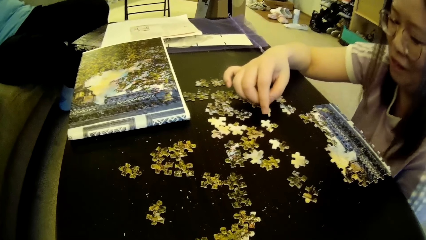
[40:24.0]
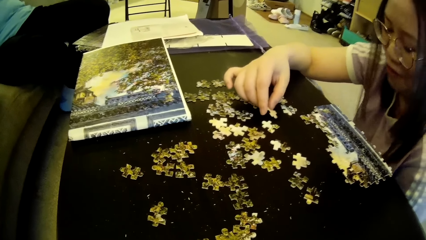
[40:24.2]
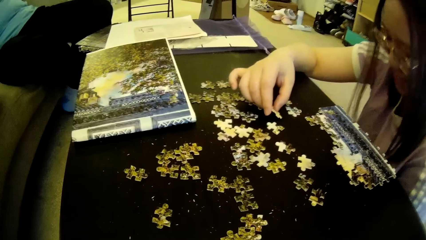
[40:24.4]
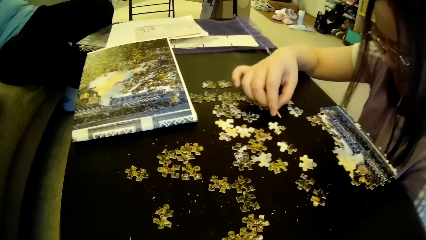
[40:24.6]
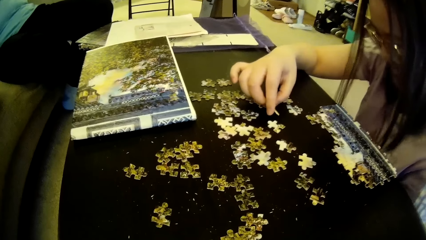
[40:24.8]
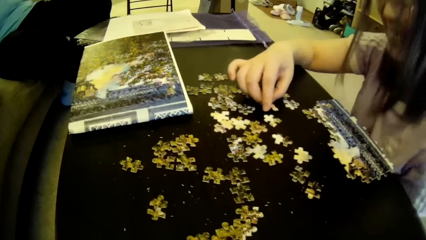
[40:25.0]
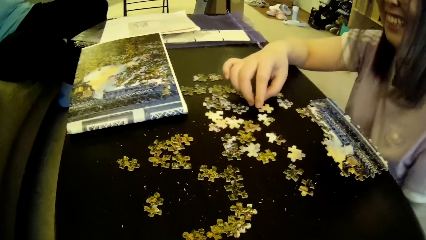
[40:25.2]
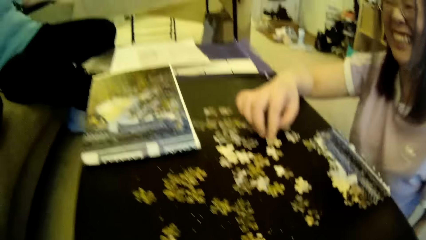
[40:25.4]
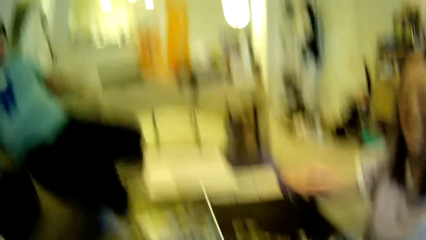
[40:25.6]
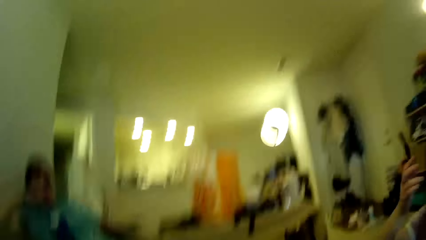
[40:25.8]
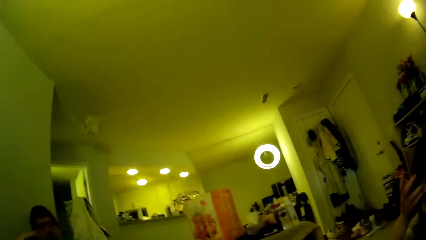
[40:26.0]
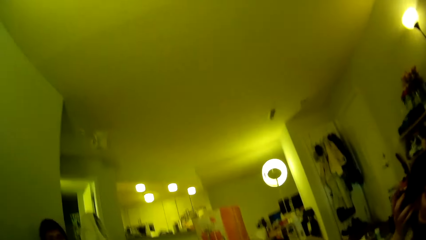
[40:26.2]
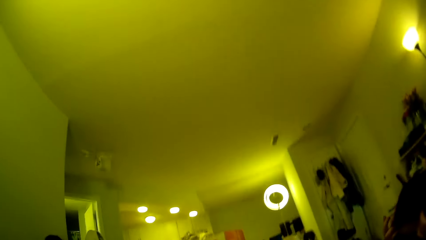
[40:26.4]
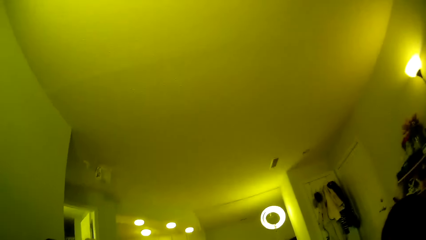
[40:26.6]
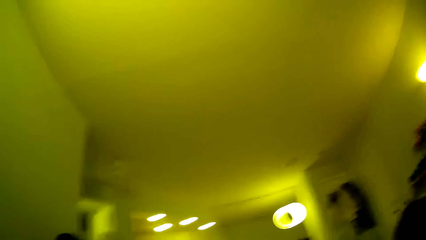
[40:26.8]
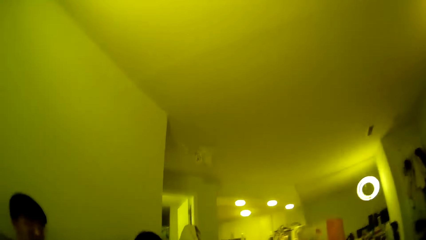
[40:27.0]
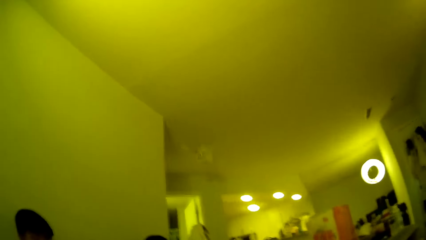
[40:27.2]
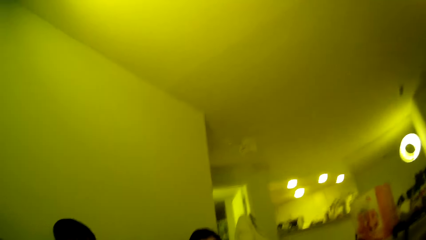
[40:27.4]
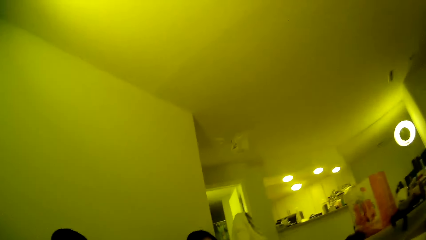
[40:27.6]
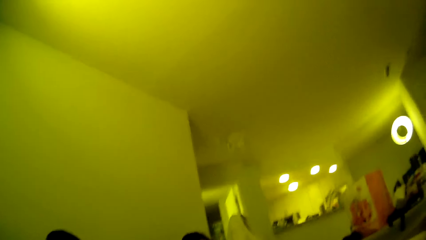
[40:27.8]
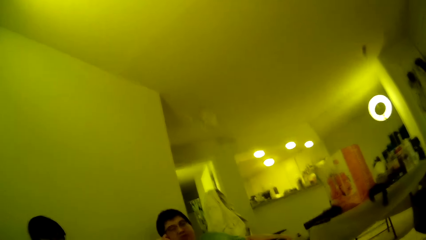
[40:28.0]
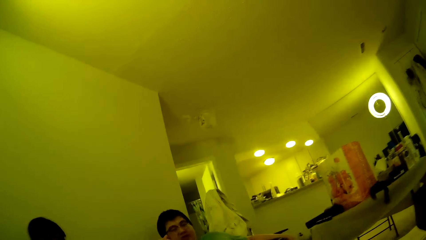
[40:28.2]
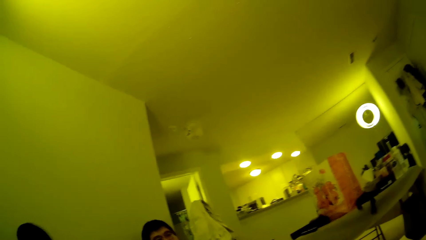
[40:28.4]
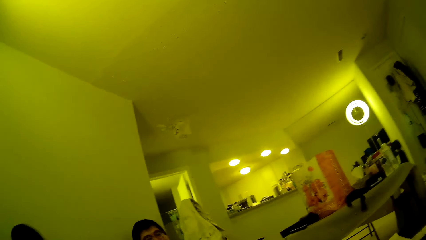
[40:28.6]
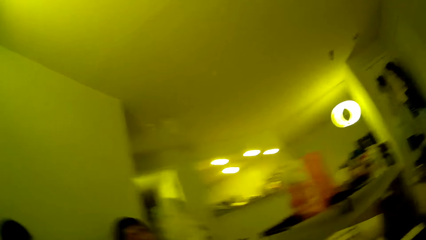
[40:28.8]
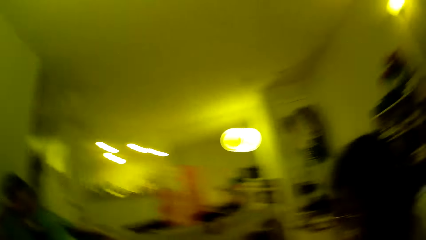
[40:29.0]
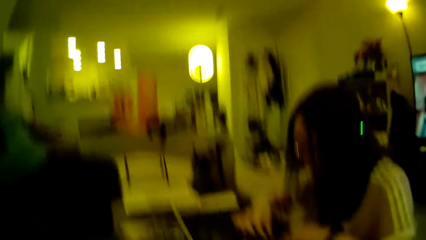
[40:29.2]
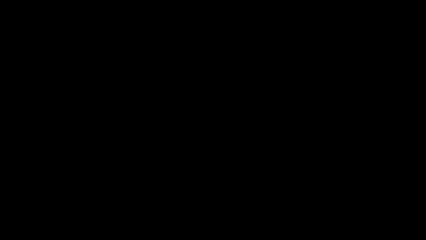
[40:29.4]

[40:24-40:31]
The camera wearer looks around.

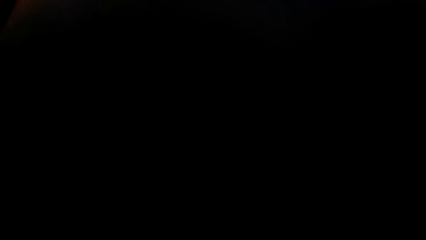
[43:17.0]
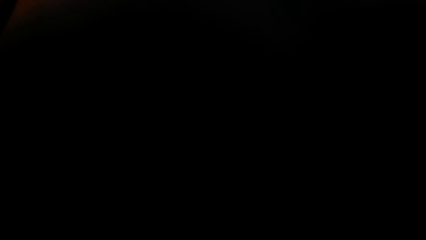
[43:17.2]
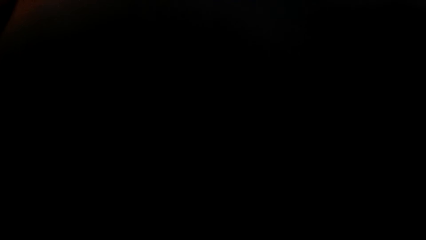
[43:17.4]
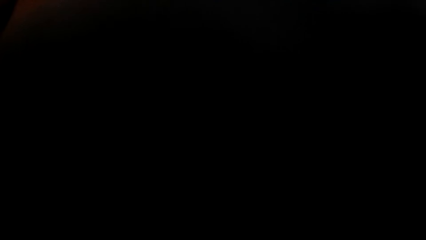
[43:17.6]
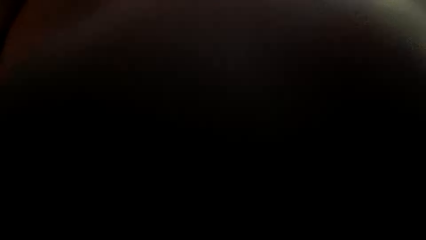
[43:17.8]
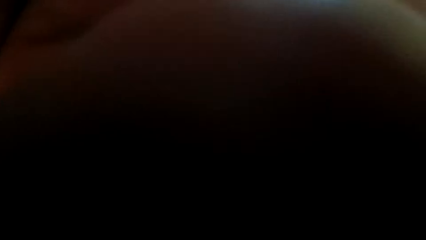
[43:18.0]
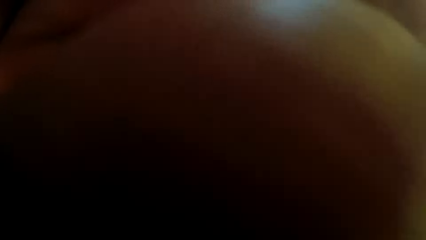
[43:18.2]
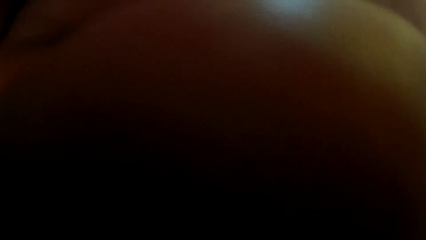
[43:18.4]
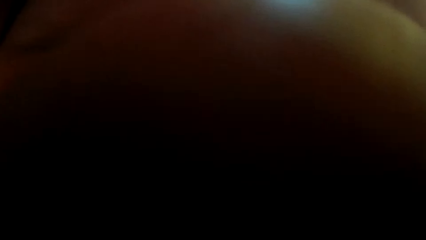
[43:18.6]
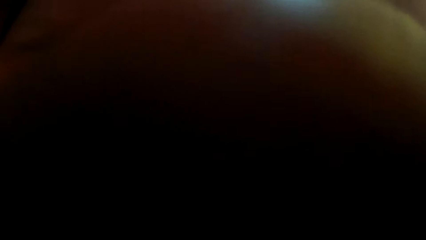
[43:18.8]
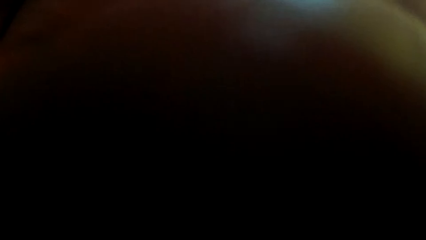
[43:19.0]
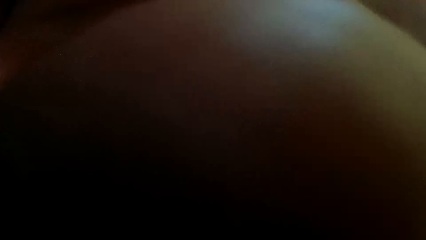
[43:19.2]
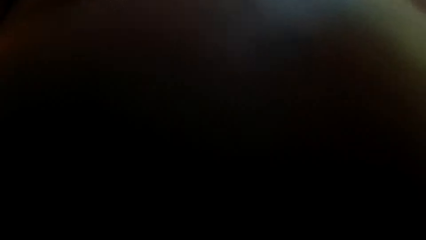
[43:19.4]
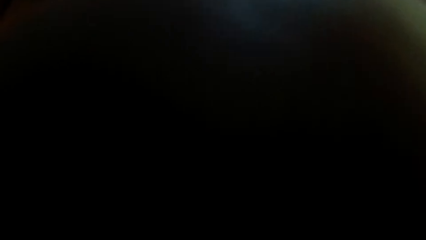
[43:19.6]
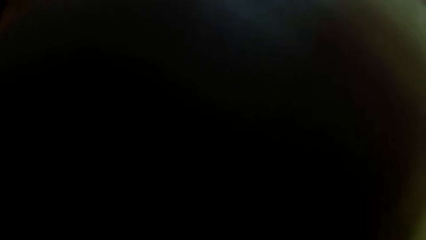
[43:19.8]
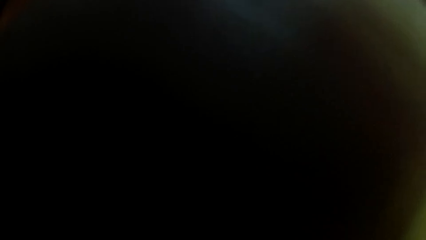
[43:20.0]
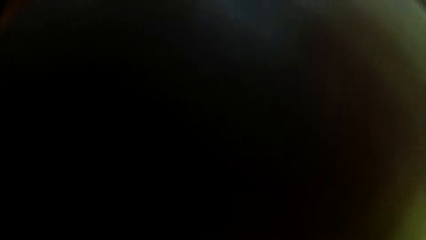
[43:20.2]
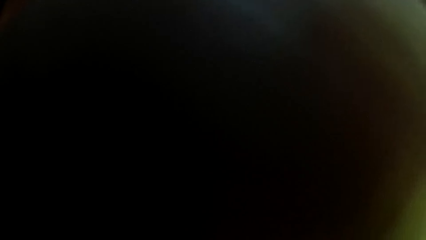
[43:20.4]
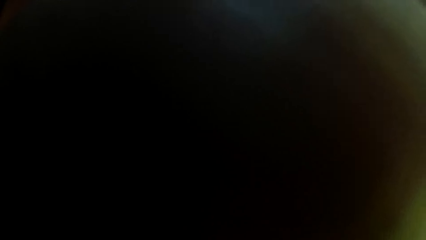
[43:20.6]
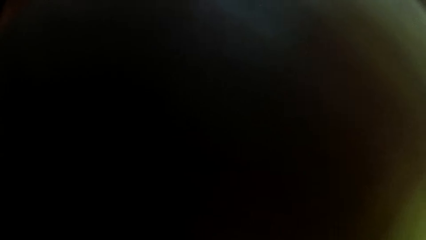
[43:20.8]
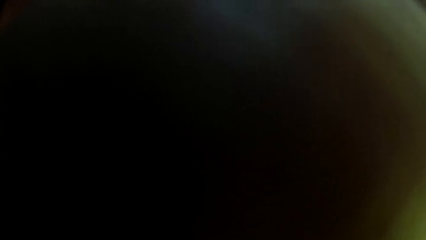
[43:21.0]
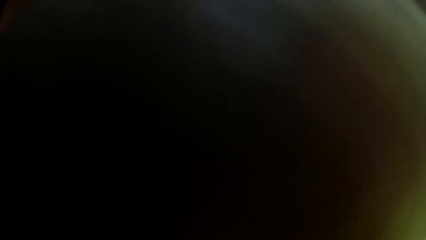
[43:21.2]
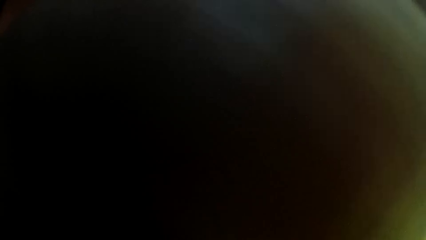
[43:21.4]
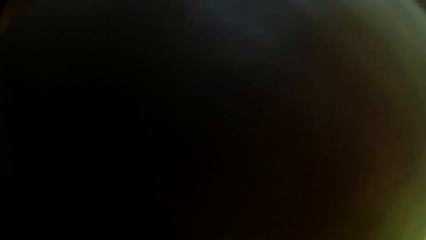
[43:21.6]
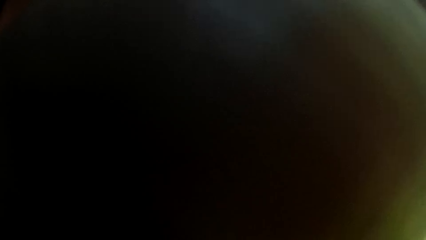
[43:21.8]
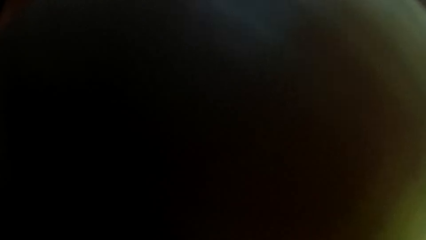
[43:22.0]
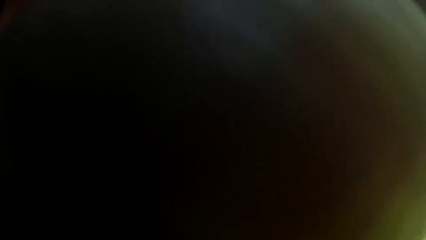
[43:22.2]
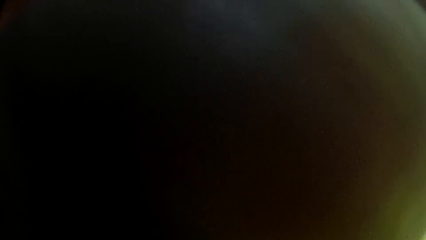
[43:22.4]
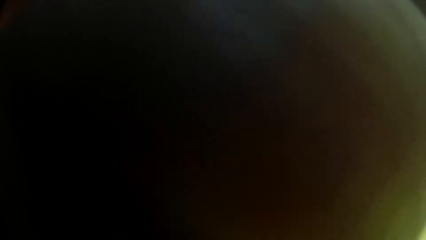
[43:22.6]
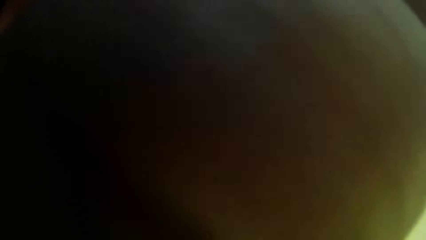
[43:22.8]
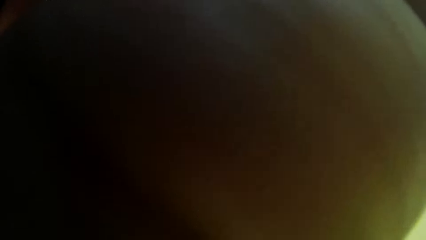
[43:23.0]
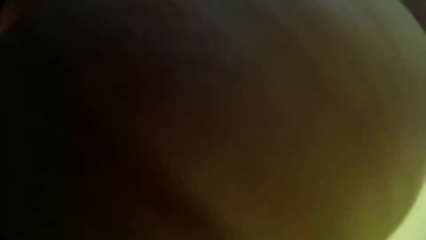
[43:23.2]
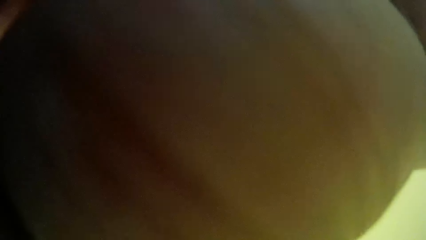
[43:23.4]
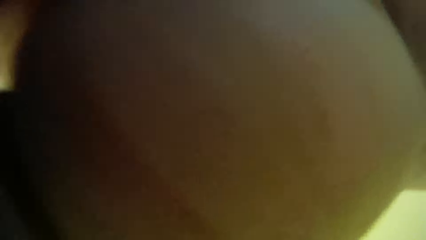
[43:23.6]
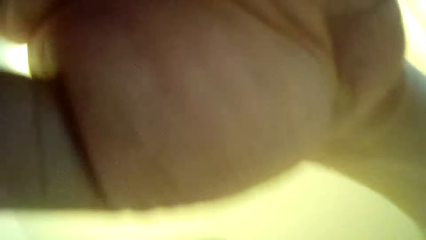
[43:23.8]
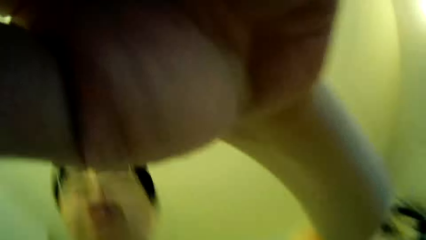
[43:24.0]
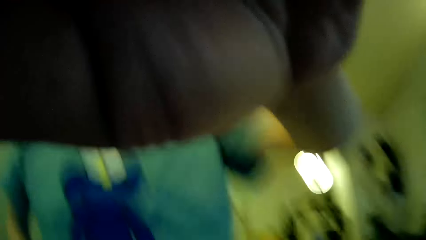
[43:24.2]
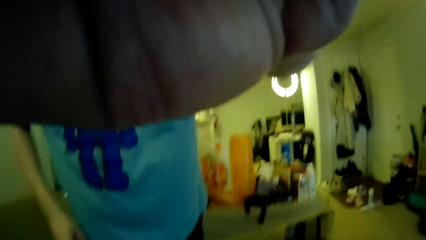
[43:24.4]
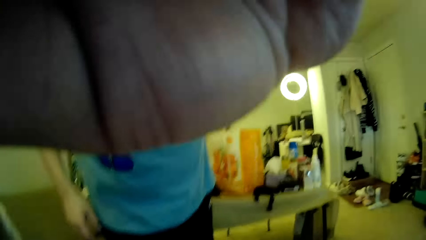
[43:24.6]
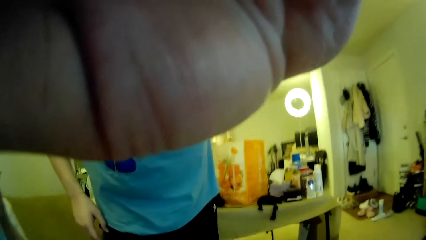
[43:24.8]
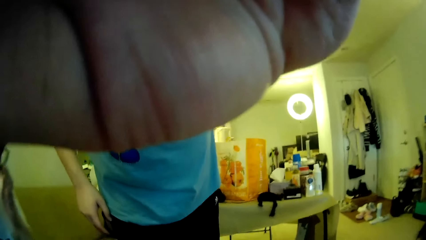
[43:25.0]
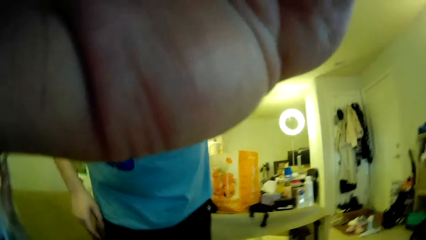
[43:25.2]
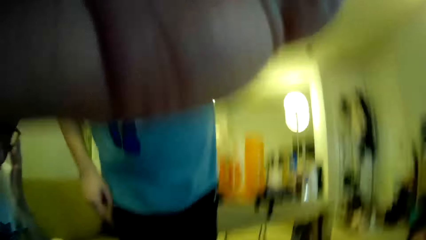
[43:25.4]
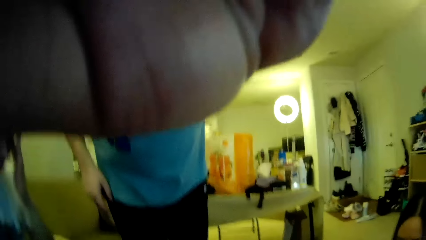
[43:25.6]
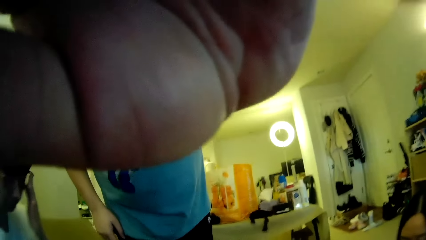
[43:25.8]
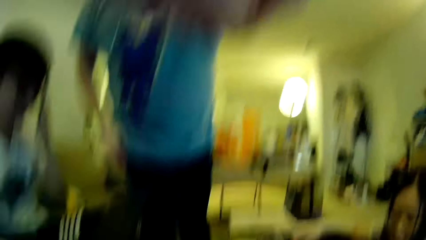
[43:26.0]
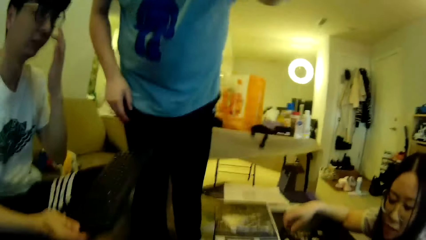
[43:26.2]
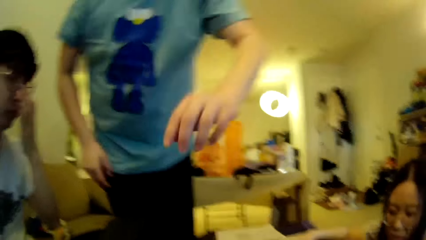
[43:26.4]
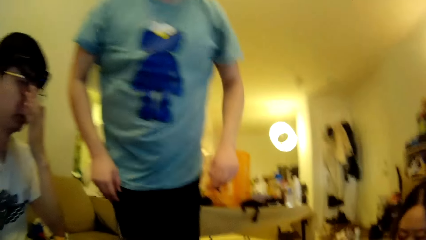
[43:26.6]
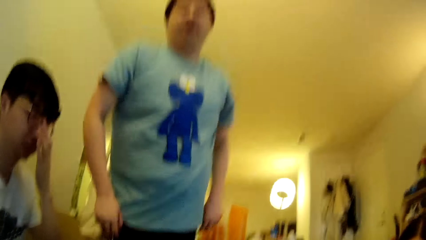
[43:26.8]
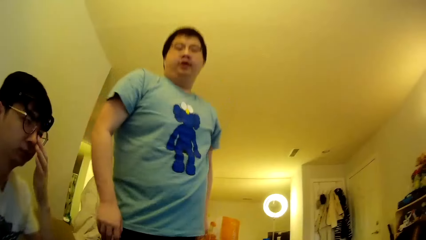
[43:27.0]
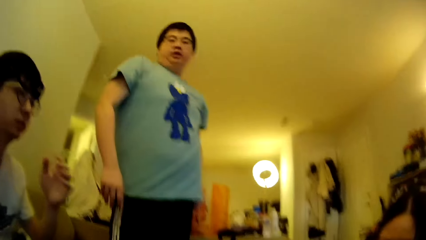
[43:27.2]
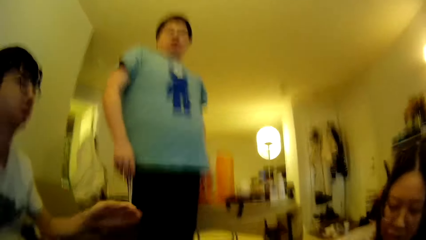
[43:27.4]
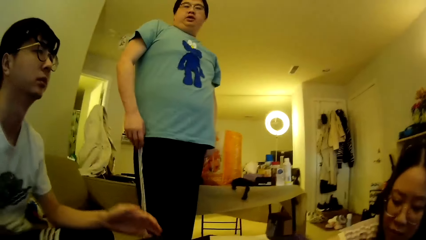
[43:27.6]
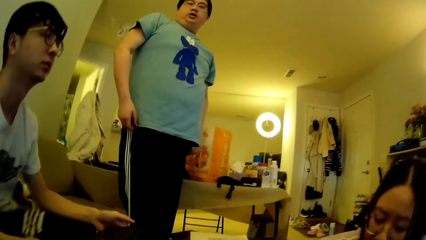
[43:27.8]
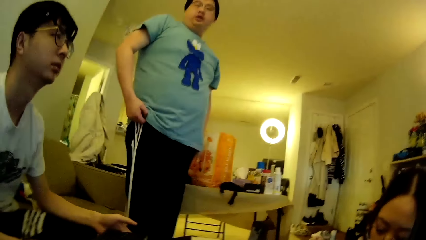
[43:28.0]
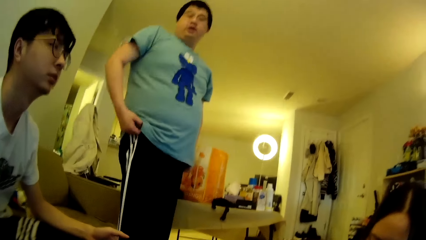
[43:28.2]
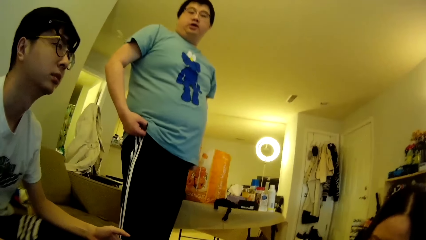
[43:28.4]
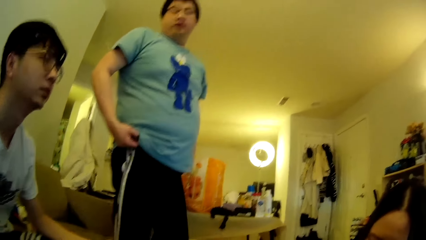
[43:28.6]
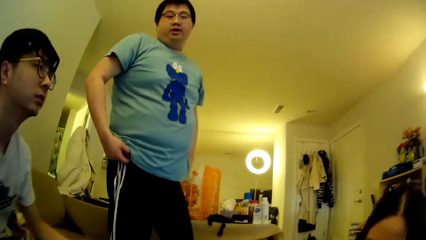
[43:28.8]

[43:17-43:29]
A man moves the hand. Another man adjusts a hand on the camera and removes the hand from the camera. A person wipes the face using the left hand. A third man appears. A lady appears. The person drops the hand. The second man adjusts the trousers.
